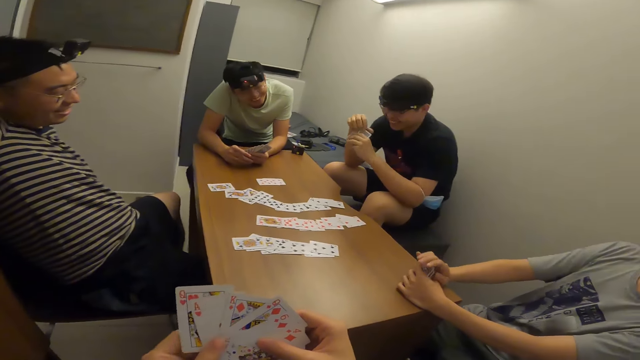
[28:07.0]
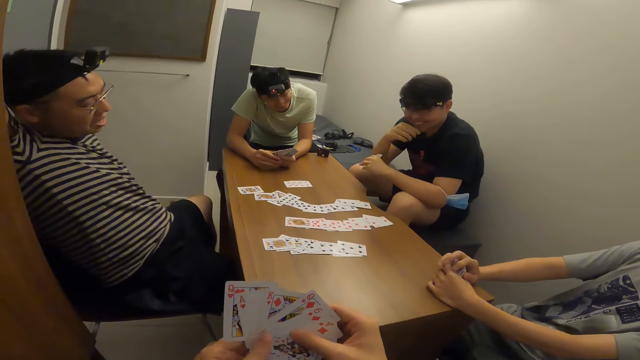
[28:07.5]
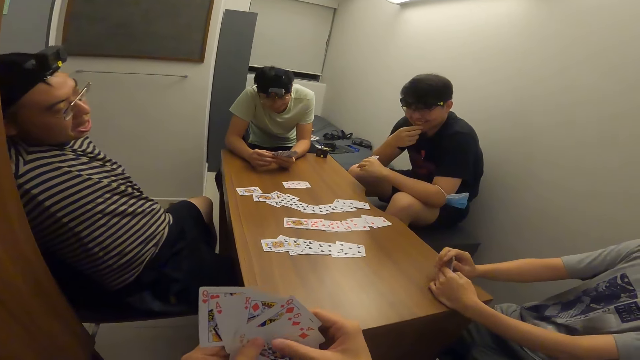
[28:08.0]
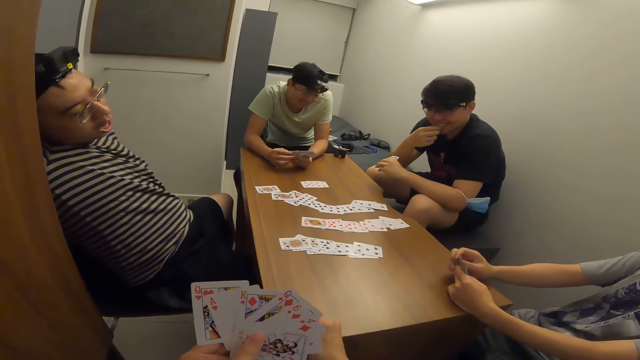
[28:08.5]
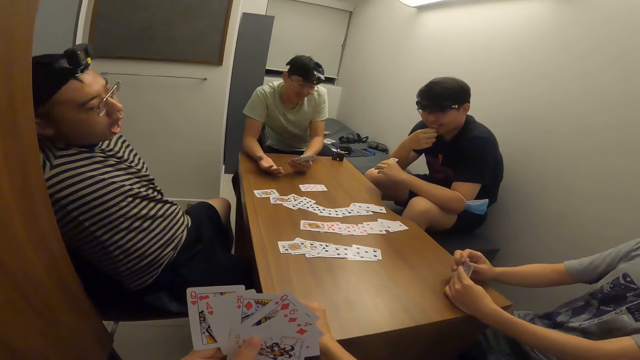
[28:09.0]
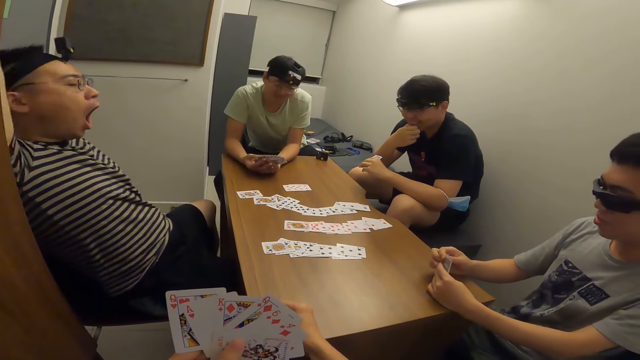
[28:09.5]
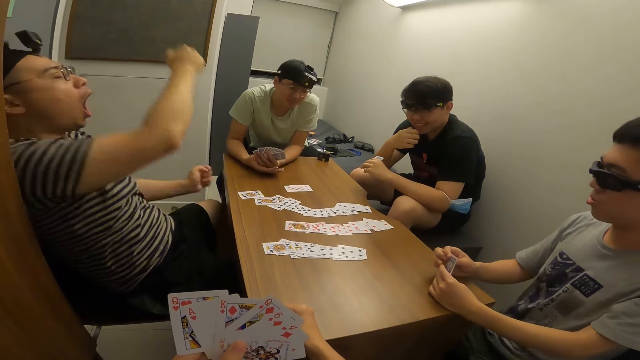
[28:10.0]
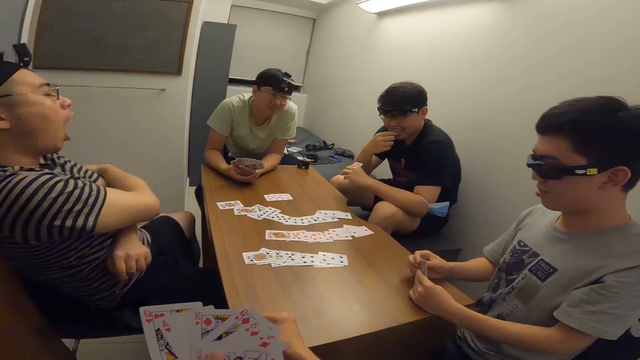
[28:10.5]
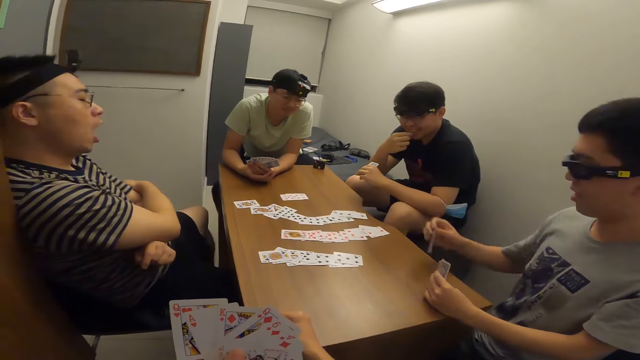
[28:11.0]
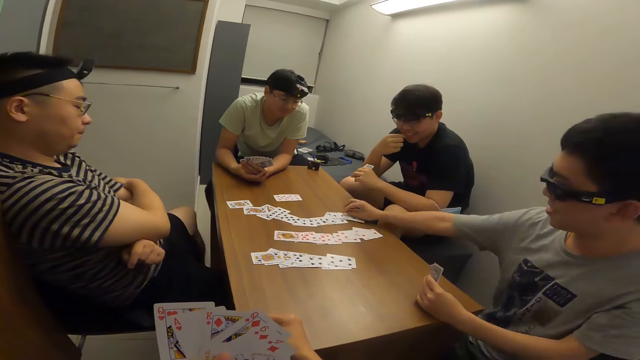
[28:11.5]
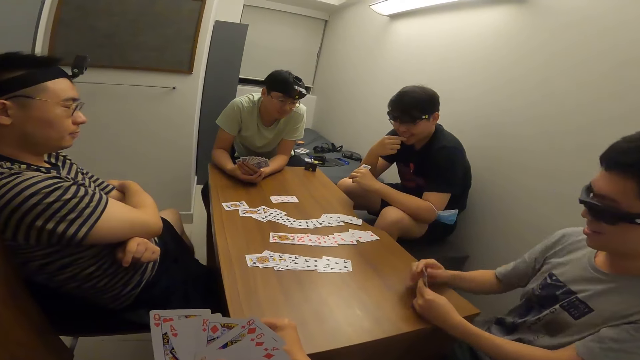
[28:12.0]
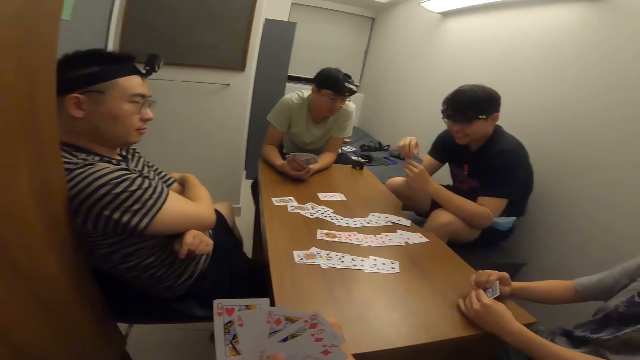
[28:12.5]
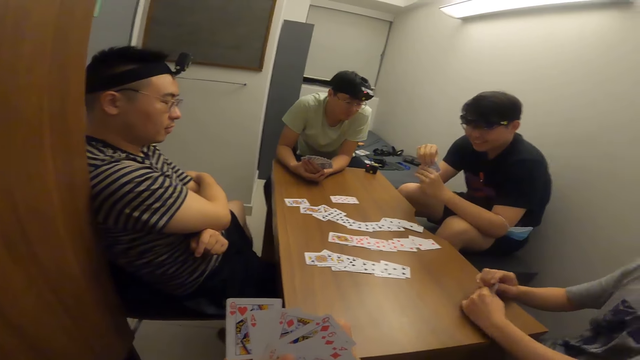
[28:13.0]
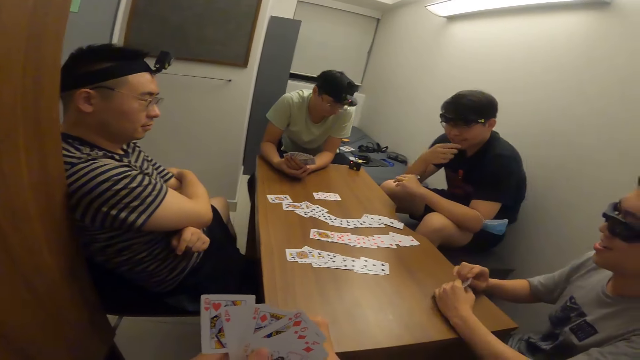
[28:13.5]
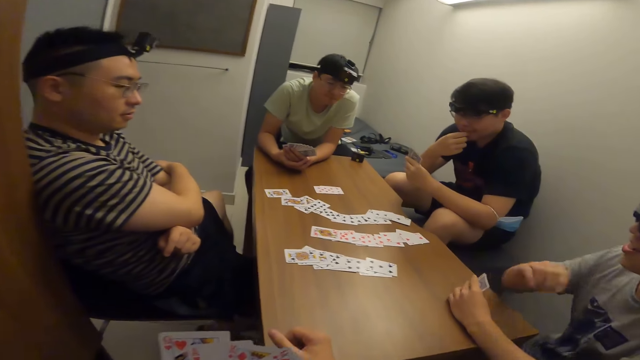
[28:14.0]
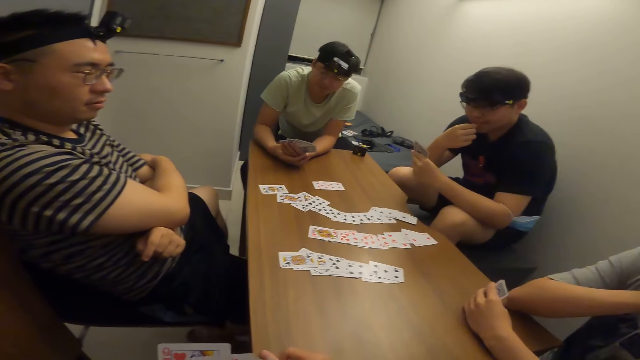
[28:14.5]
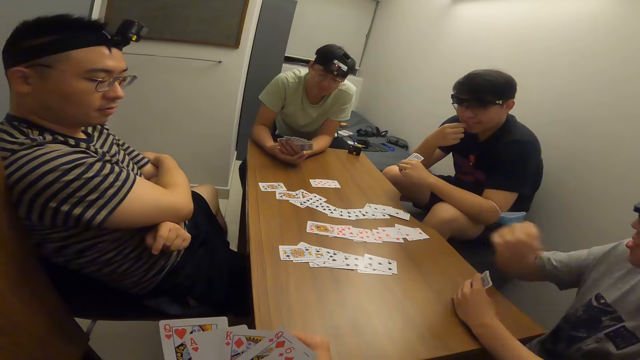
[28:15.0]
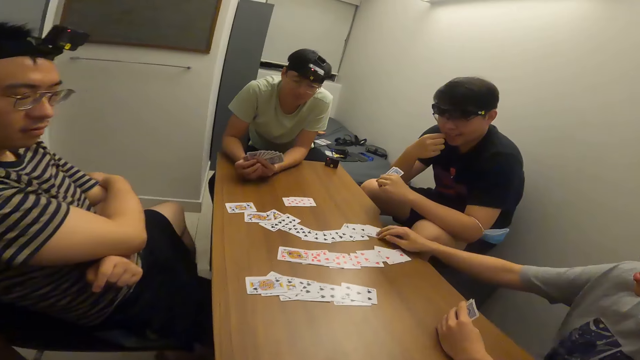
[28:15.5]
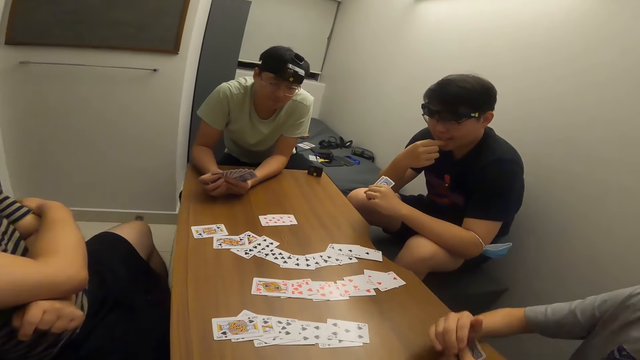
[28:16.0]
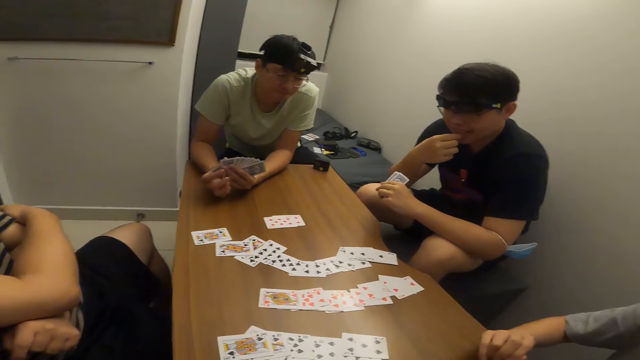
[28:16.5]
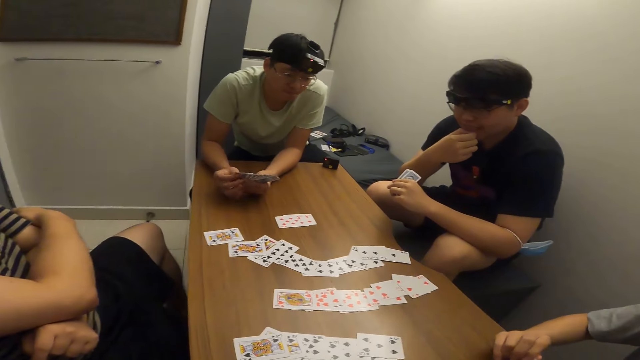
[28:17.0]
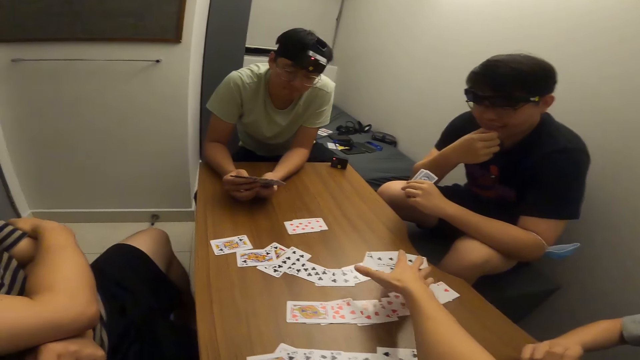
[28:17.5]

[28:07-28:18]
The camera wearer shuffles his cards. A man places a card on the table with his right hand. The man touches the cards on the table.

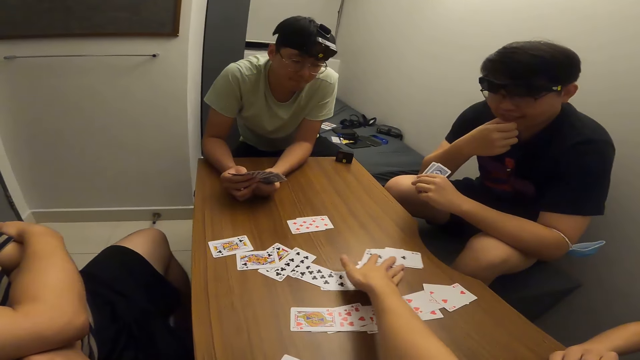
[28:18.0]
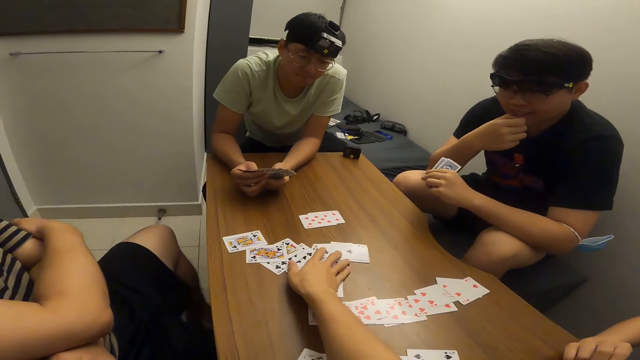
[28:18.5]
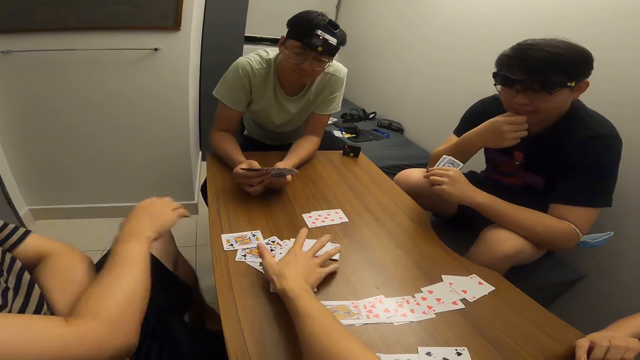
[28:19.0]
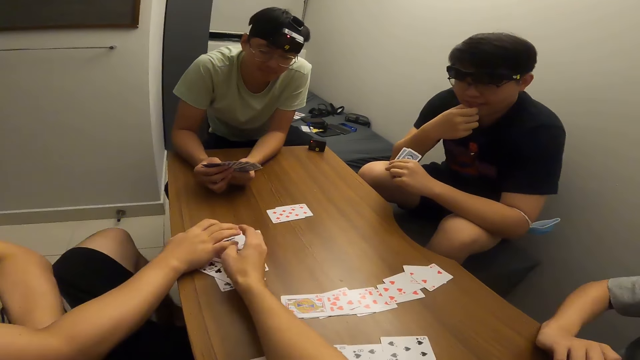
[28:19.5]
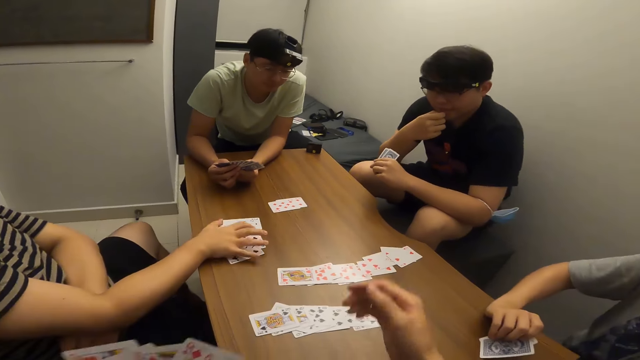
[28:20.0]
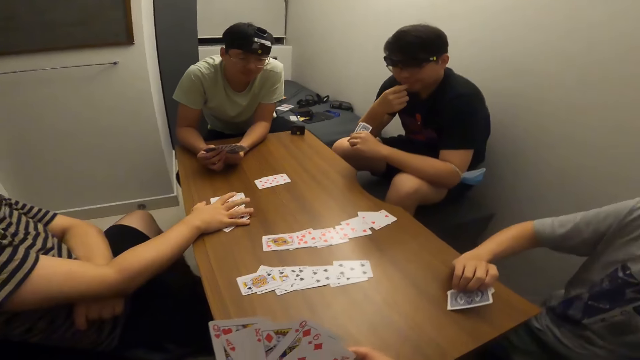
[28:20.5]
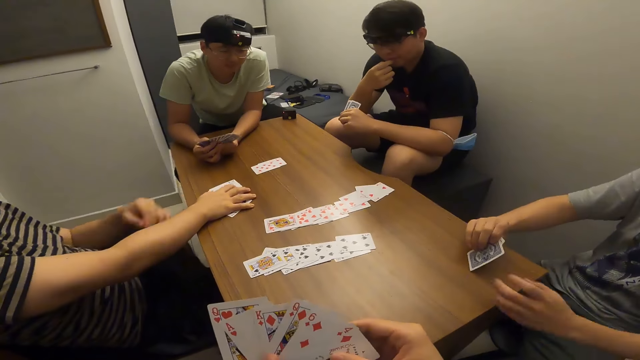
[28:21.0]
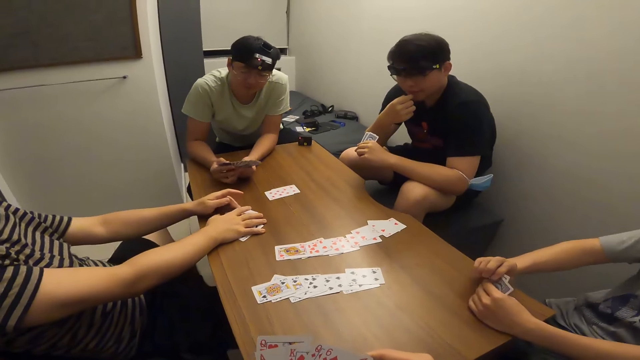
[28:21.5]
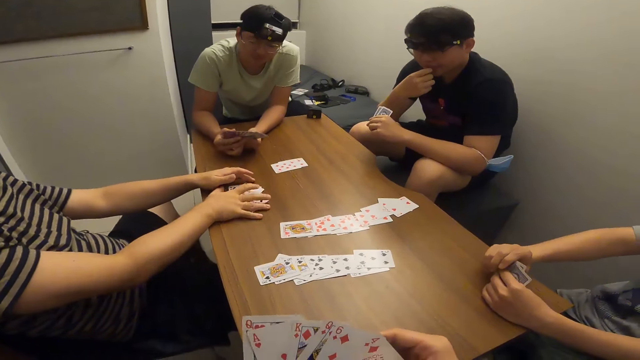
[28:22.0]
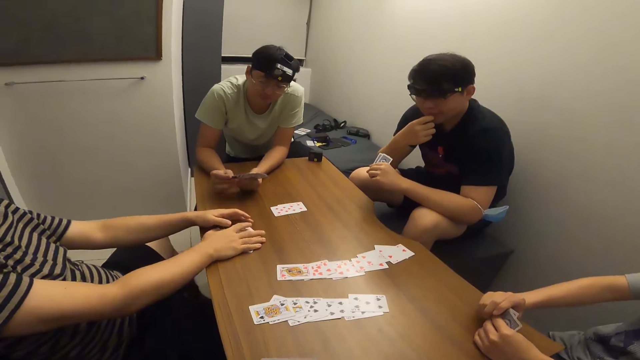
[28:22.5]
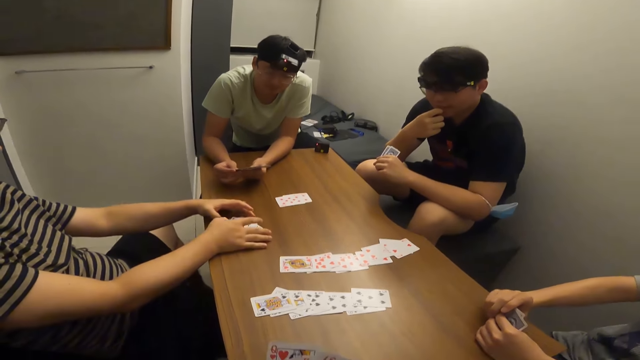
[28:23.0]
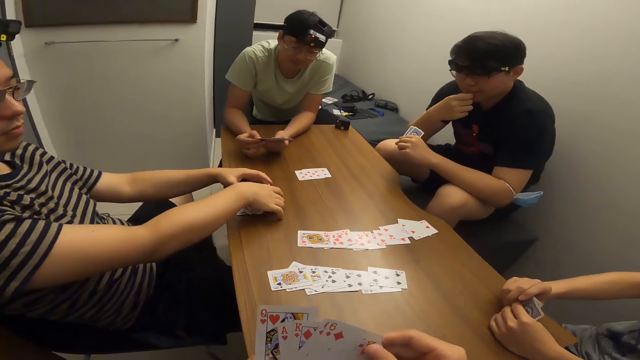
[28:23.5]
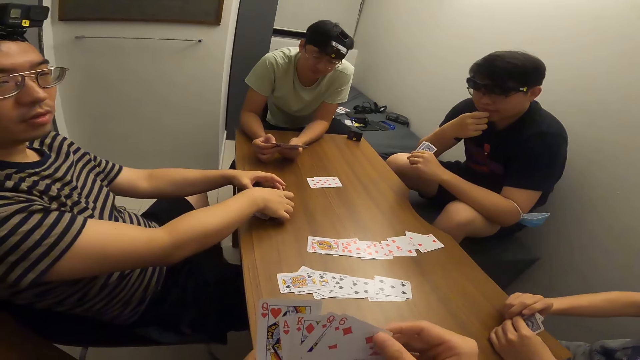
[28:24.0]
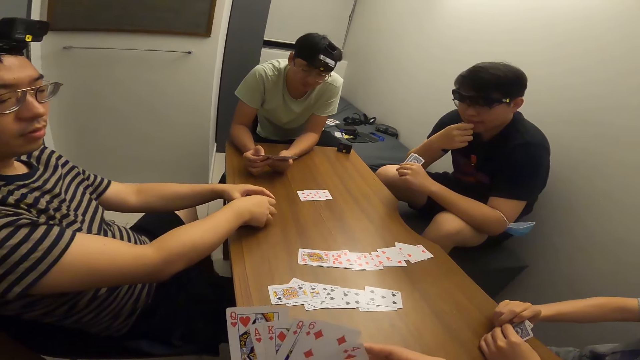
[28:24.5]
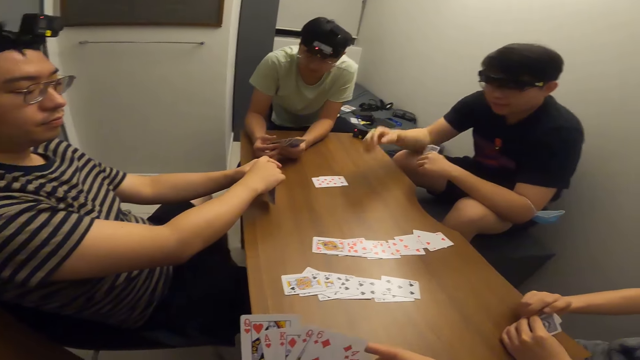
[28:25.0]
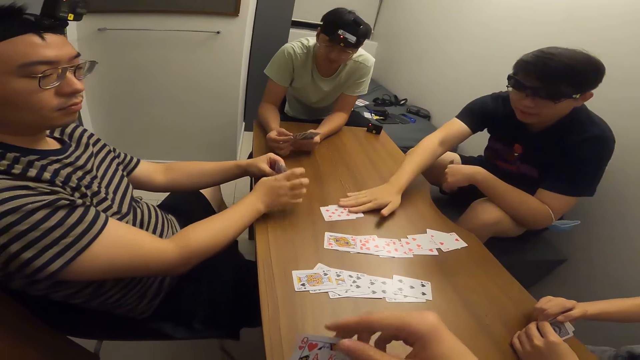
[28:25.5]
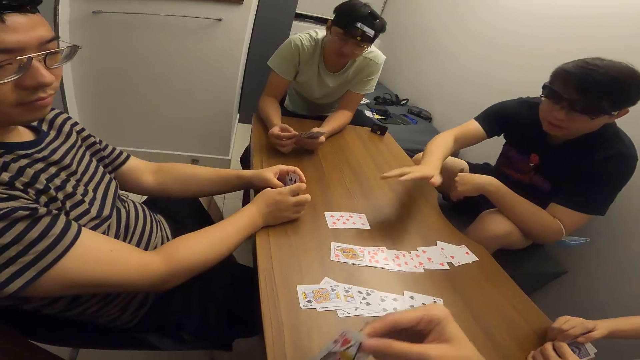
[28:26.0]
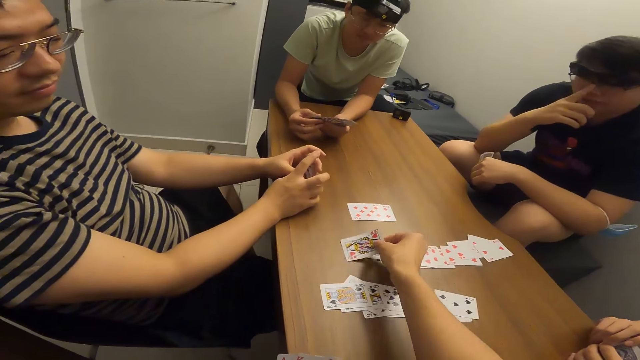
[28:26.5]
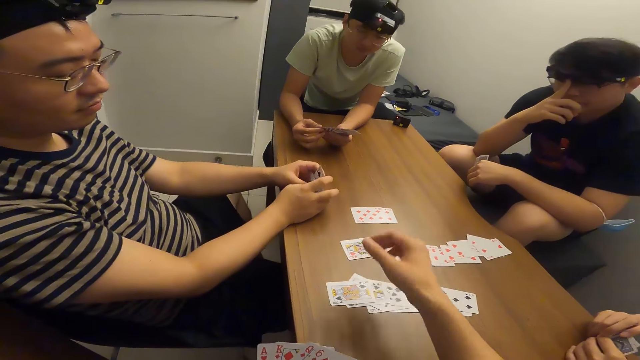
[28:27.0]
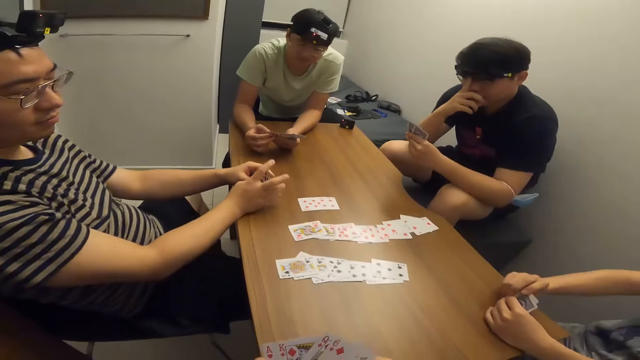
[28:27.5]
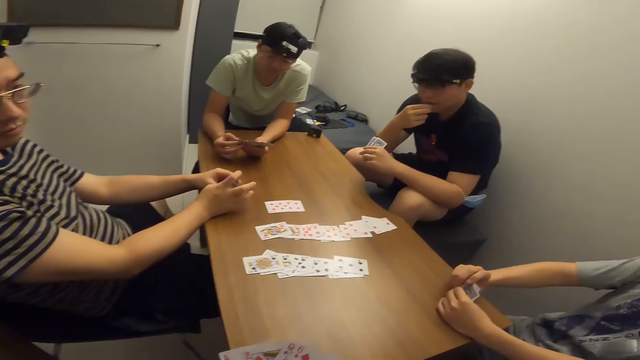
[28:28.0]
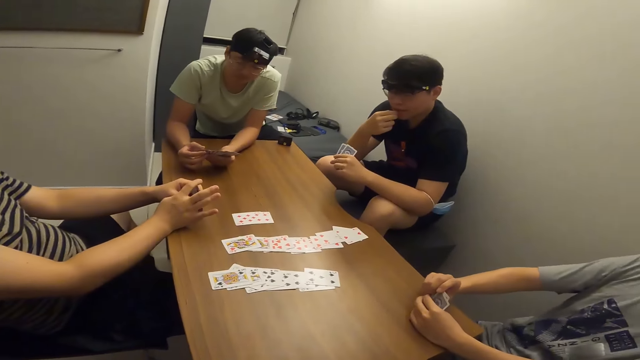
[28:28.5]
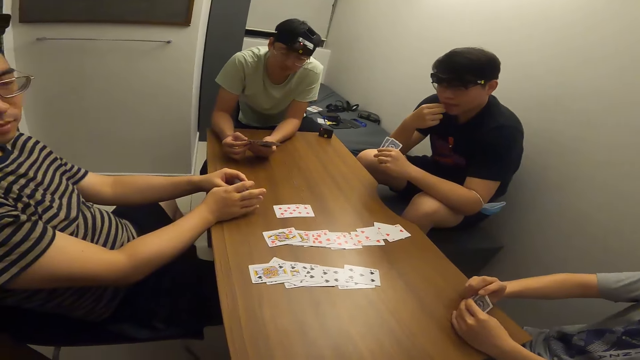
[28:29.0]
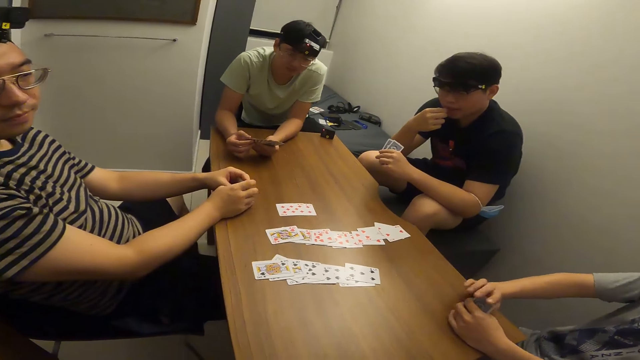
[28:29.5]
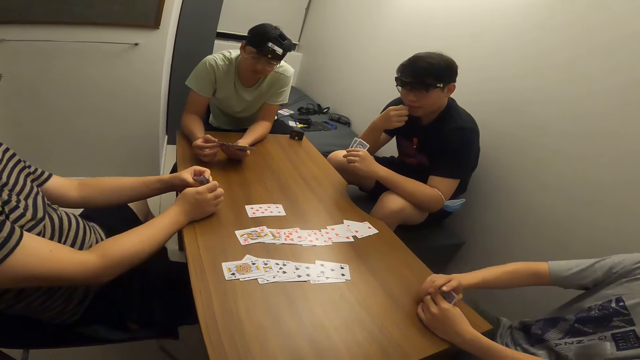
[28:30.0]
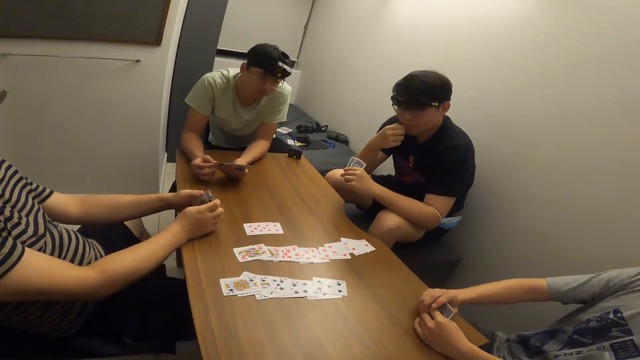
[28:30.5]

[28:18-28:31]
The camera wearer moves the cards. He separates some cards on the table with his right hand. A man arranges the separated card with his hands. The man picks the cards on the table. The camera wearer places a card on the table with his right hand. He shuffles his cards.
